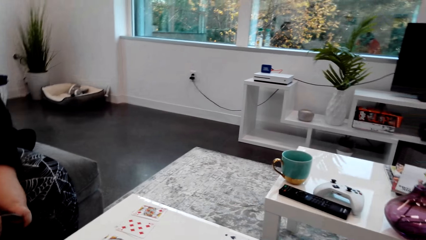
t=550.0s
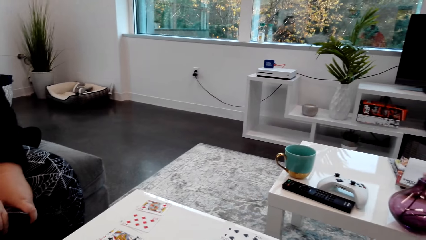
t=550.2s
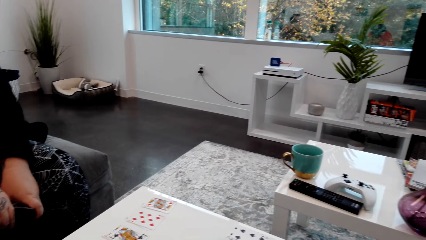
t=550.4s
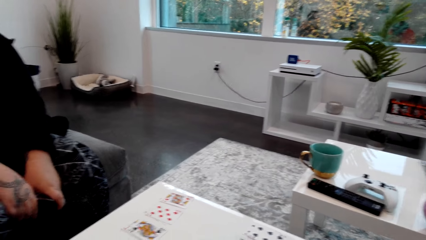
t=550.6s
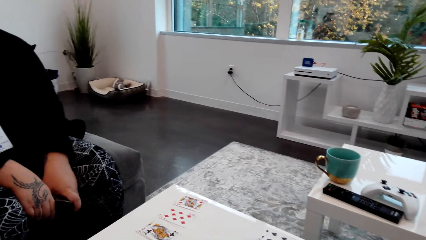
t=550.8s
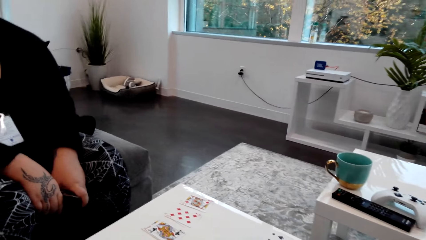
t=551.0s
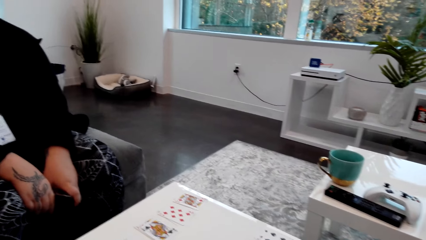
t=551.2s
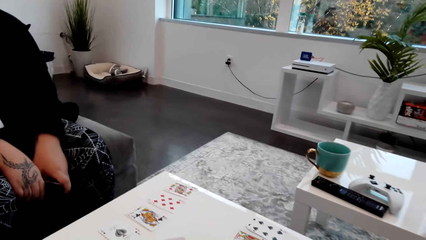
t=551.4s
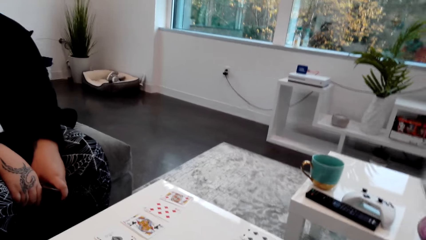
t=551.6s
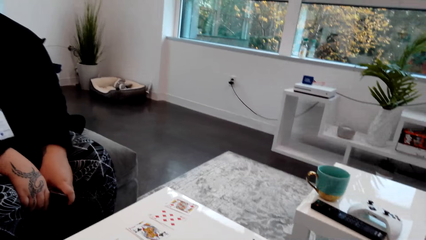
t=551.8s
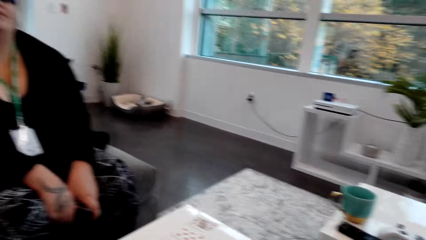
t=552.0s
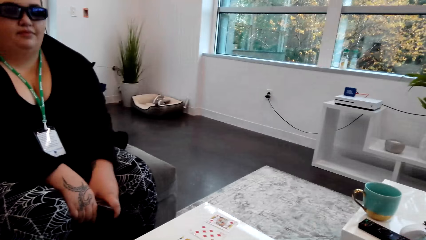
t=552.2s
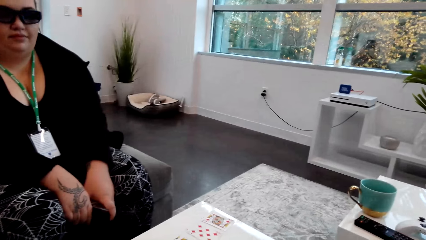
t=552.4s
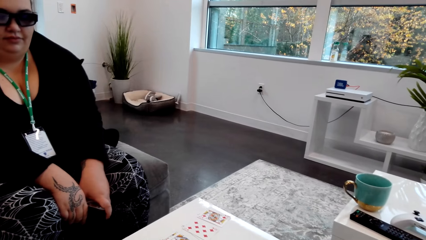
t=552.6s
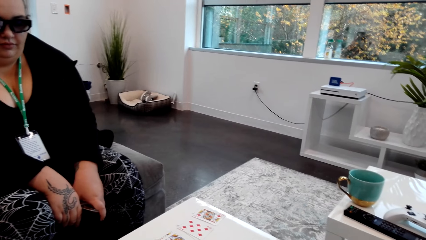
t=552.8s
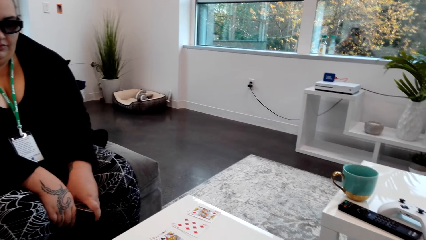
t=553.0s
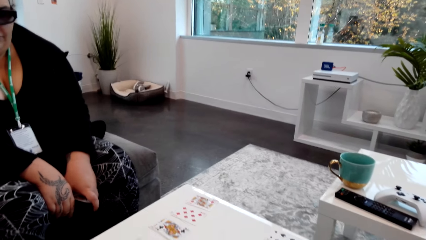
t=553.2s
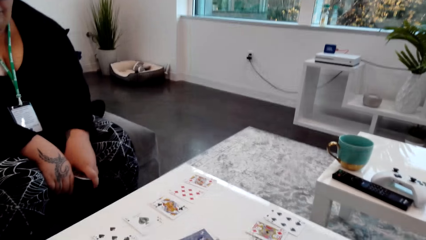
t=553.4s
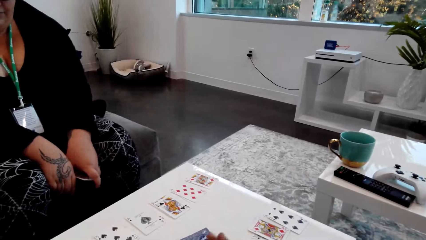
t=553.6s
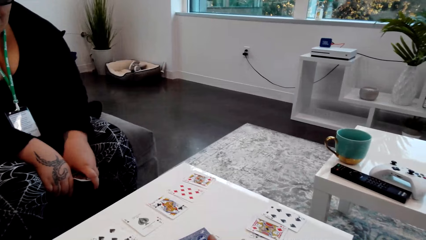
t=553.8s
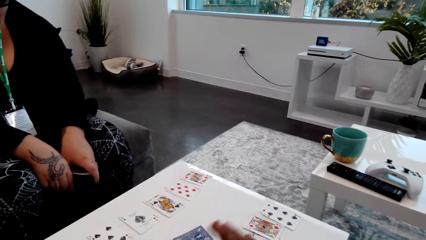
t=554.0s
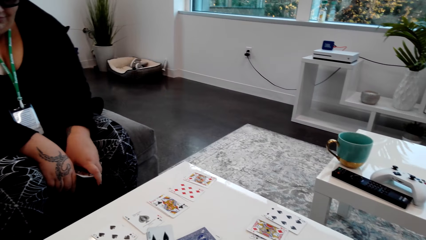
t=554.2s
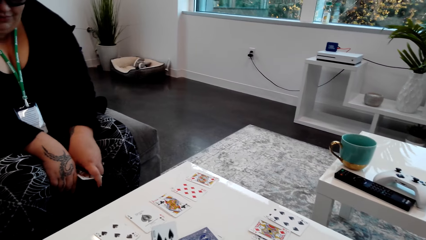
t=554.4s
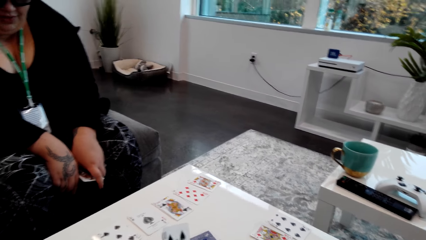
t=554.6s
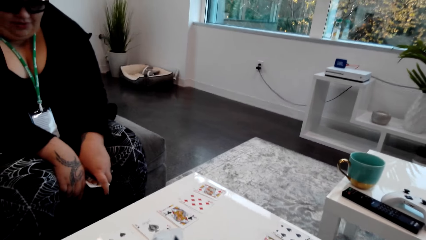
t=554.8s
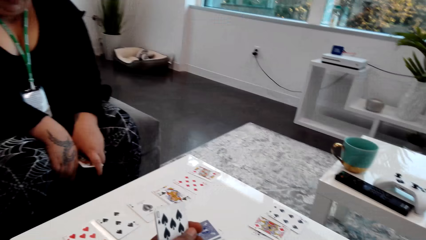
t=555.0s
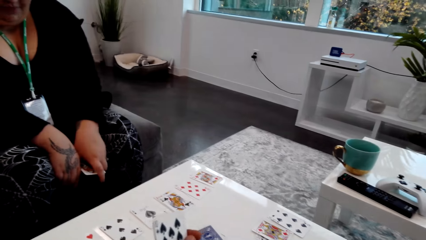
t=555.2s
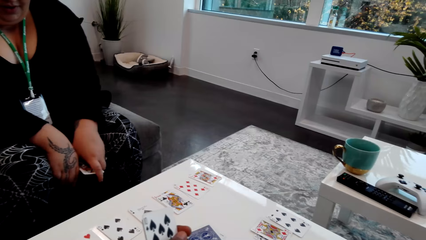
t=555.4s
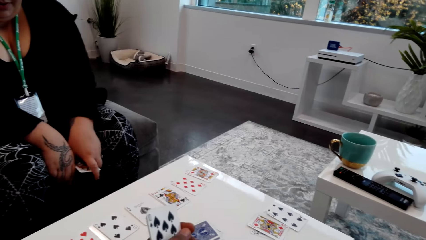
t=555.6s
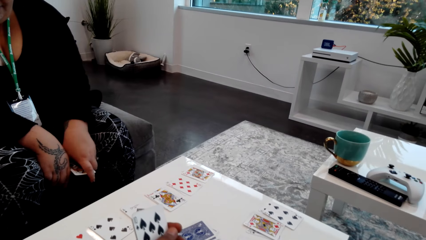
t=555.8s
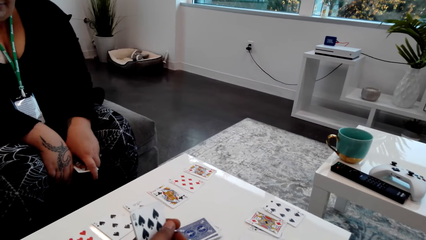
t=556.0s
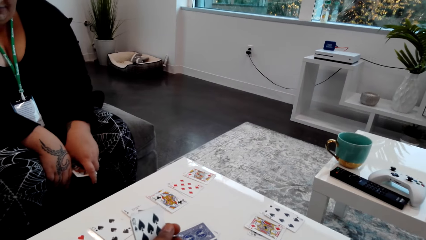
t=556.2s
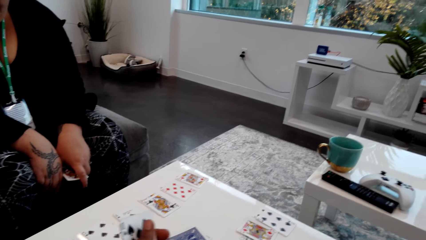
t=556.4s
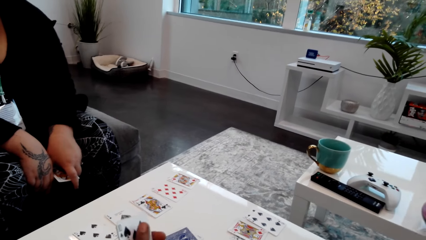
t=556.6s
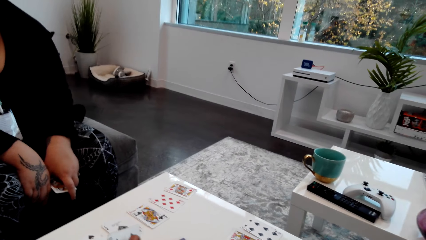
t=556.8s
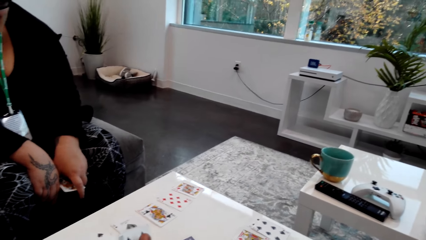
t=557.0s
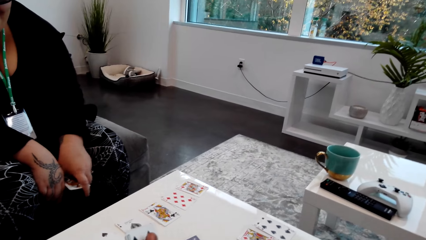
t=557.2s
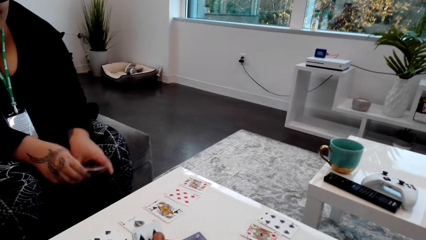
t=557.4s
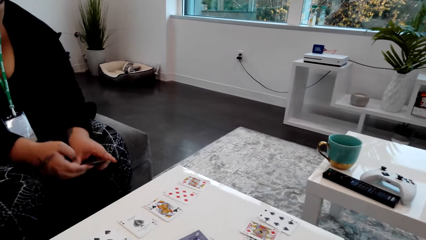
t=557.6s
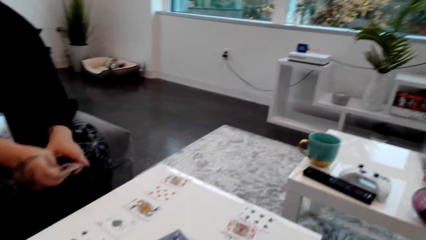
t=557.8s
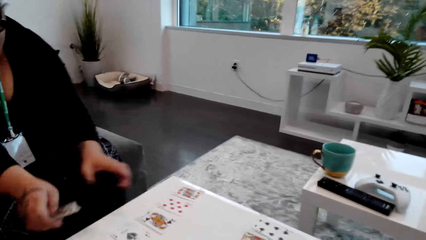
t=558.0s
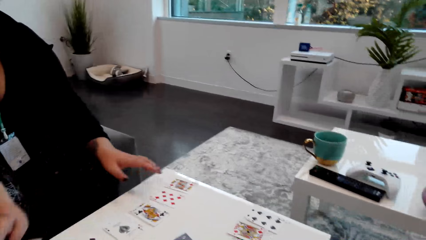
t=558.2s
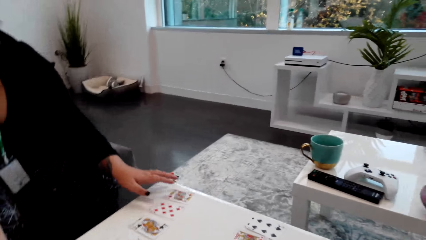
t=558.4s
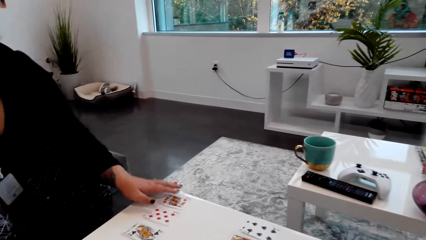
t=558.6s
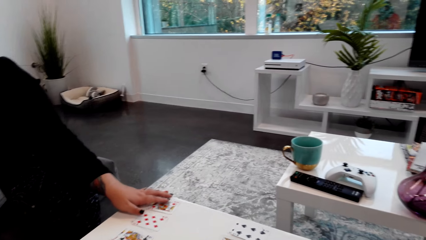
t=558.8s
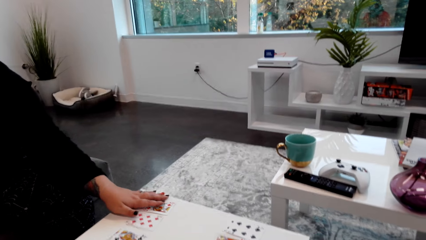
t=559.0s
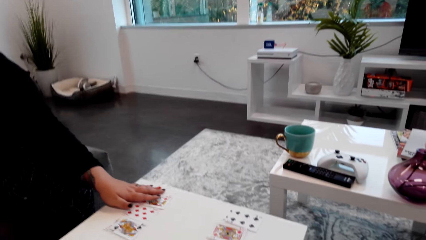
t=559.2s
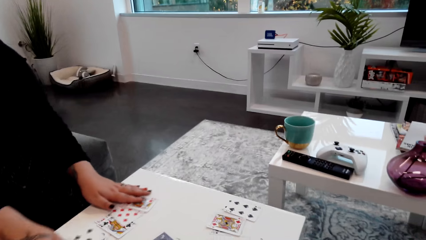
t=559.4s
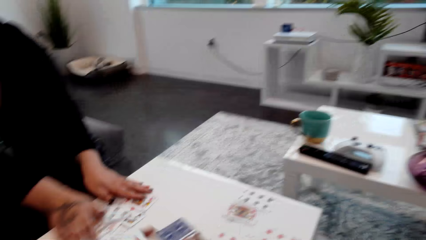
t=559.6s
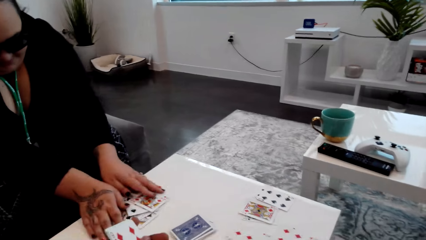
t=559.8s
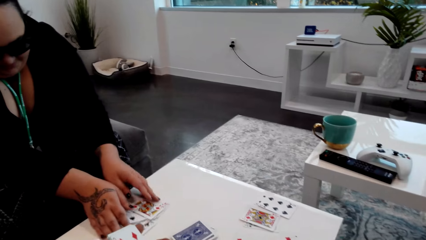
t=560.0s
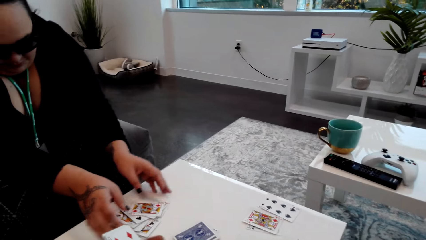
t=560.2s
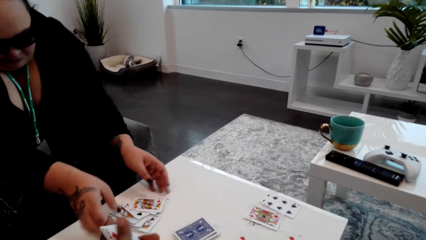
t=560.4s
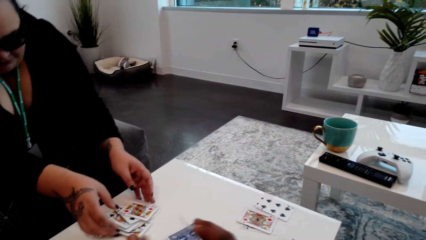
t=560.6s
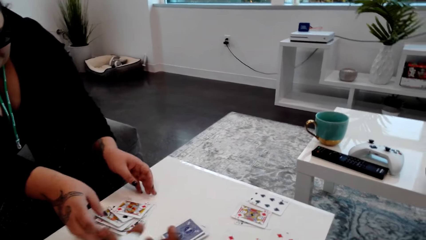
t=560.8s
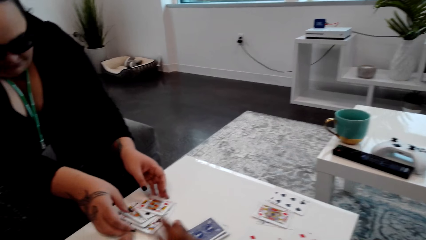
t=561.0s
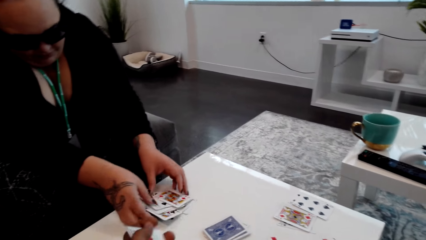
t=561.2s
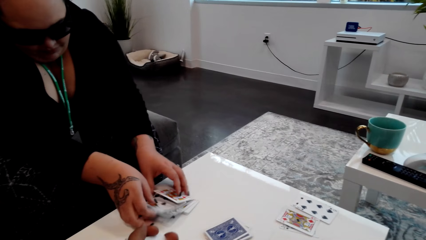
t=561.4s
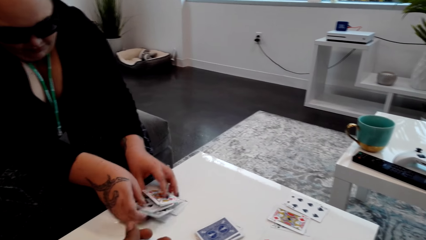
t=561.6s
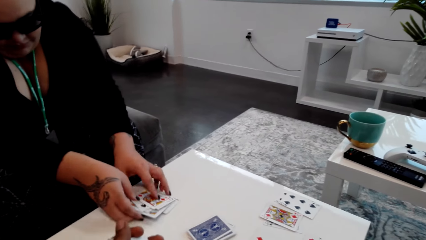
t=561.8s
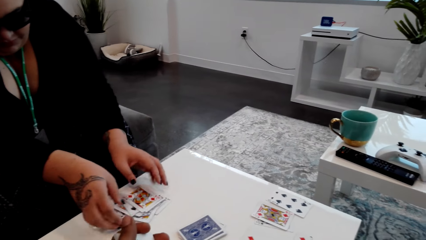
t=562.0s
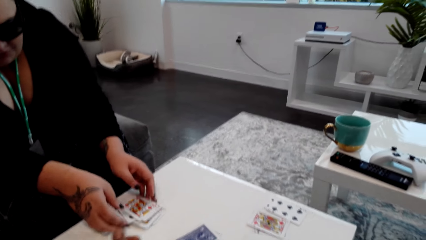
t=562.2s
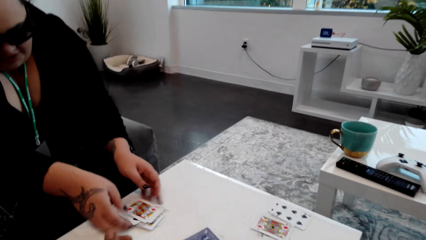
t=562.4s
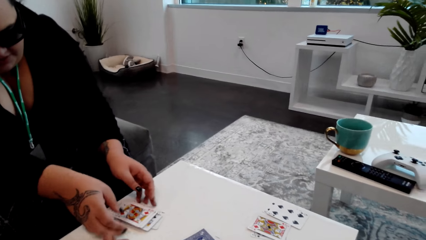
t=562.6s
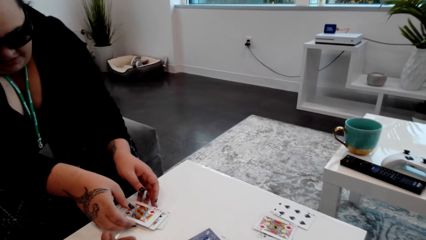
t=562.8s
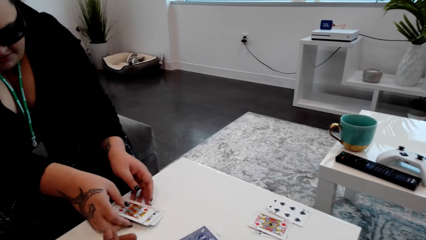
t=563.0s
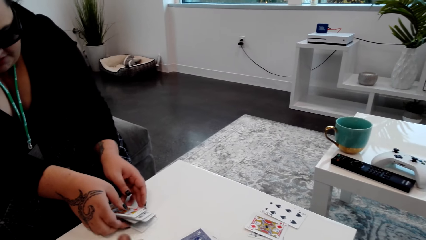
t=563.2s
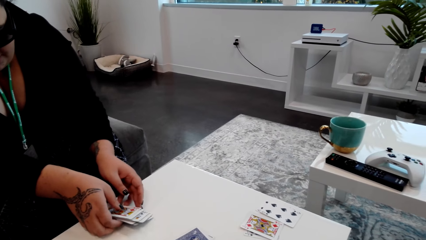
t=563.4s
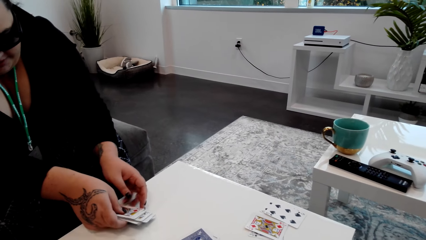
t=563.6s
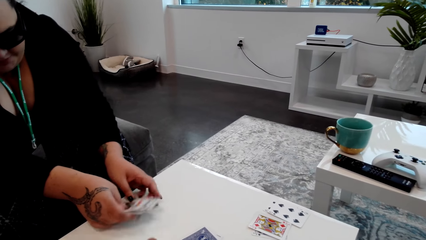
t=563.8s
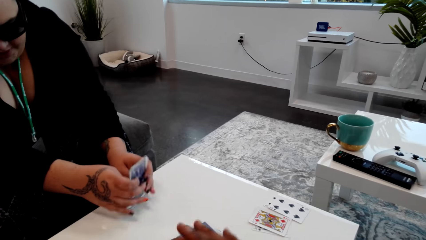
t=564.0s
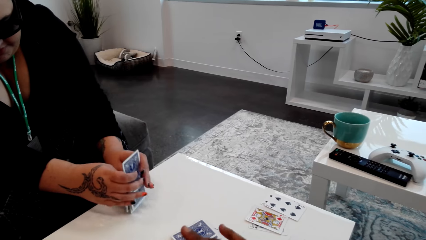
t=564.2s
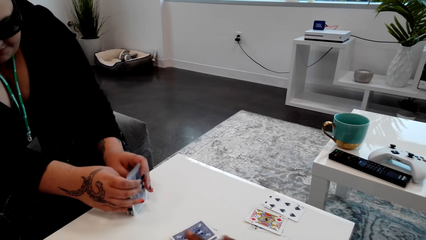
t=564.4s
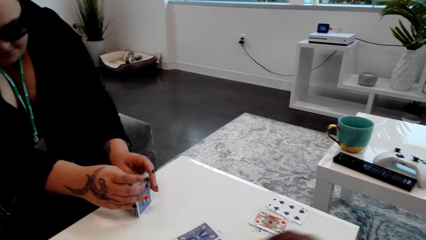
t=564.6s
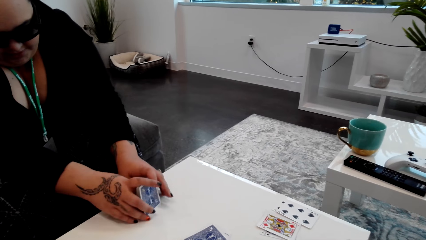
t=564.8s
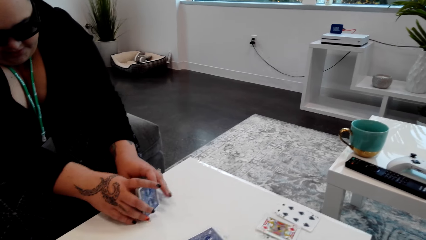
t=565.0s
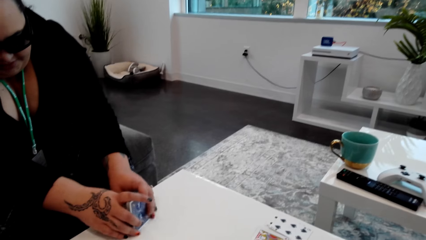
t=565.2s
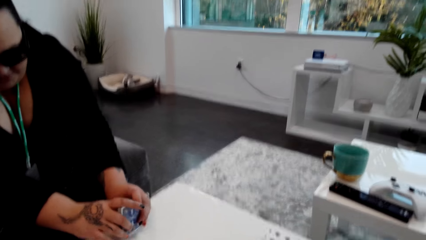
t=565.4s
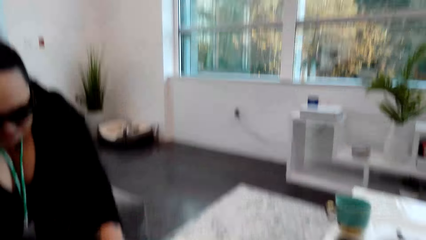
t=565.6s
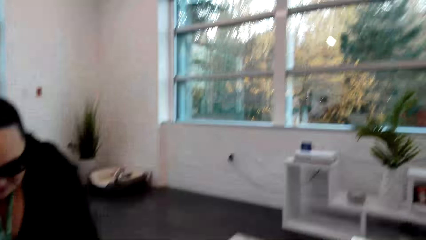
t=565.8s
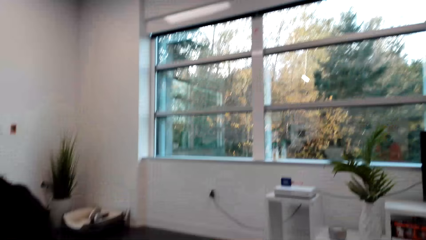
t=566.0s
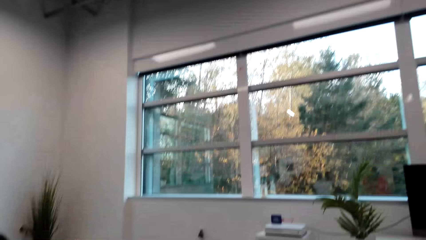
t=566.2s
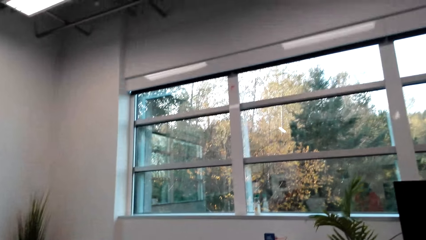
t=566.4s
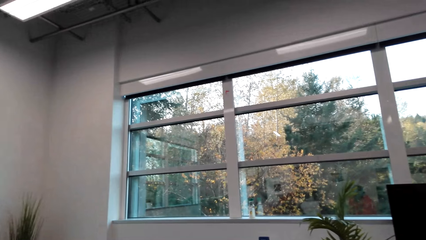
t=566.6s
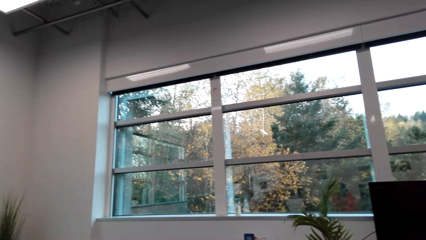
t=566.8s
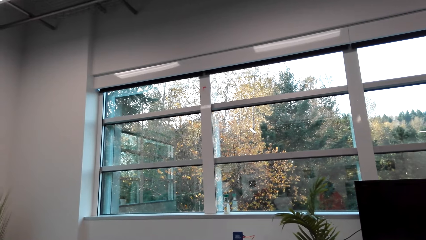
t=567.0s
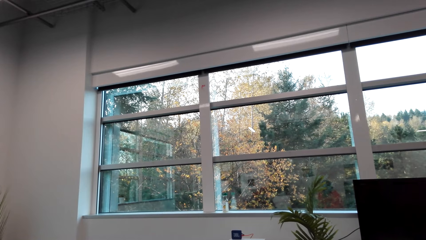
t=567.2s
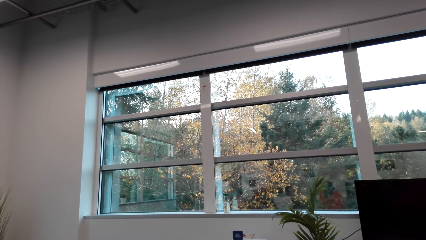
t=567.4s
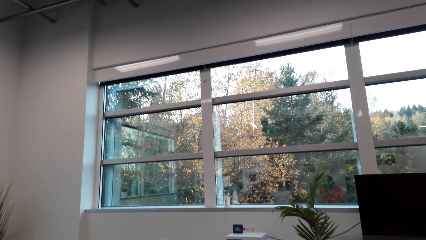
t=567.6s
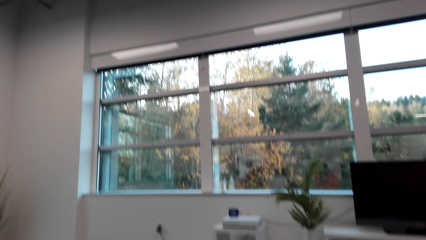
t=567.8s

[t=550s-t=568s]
A woman puts the card down. The camera wearer puts the card down. The woman brings the cards on the table together. The camera wearer collects all the cards on the floor. The woman interacts with the camera wearer and holds the cards together. The camera wearer lines the cards.
